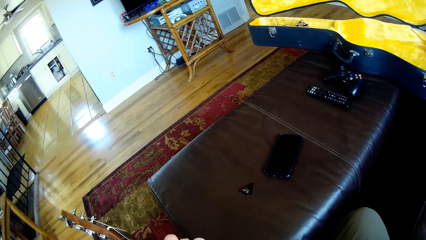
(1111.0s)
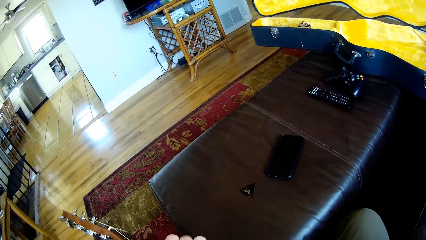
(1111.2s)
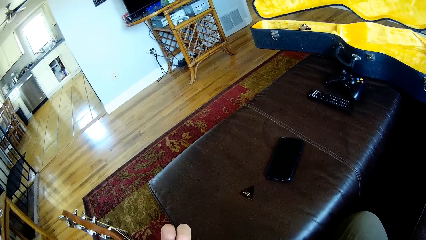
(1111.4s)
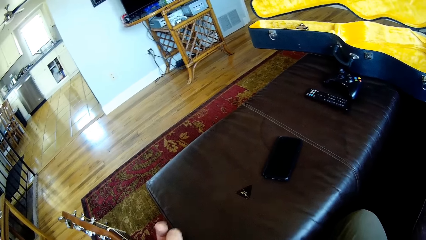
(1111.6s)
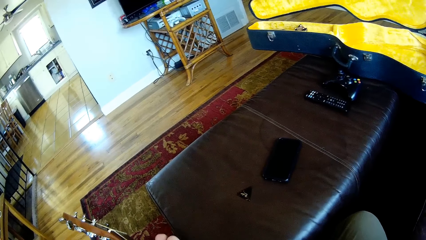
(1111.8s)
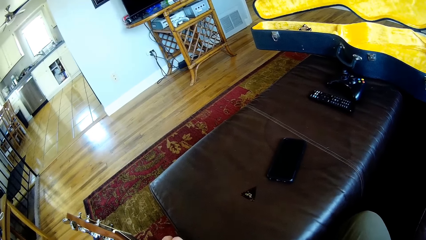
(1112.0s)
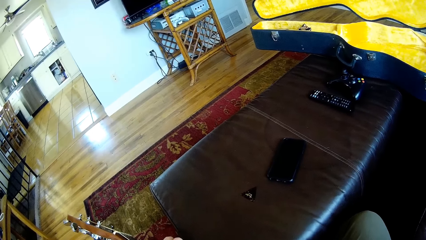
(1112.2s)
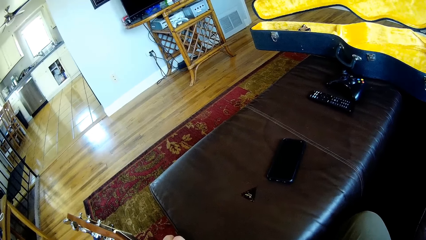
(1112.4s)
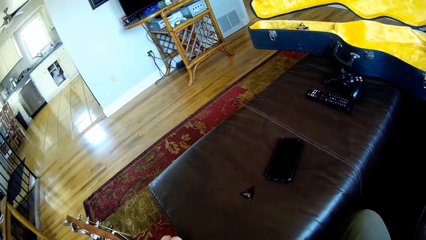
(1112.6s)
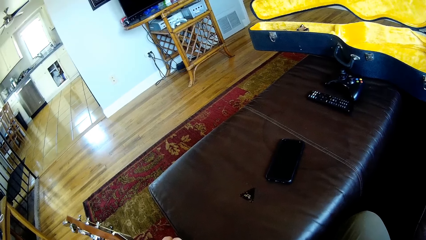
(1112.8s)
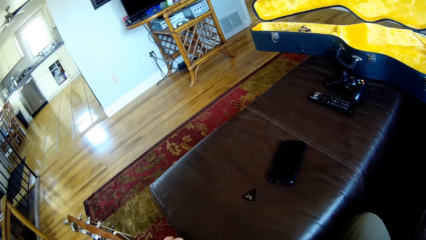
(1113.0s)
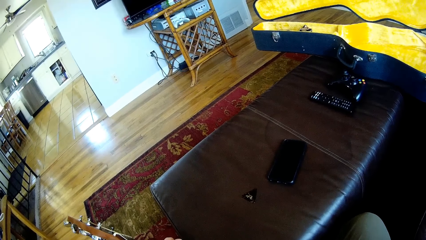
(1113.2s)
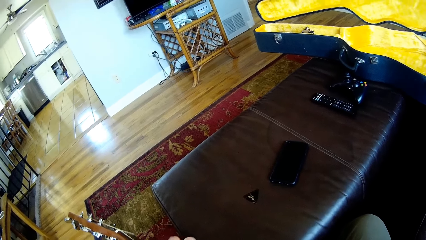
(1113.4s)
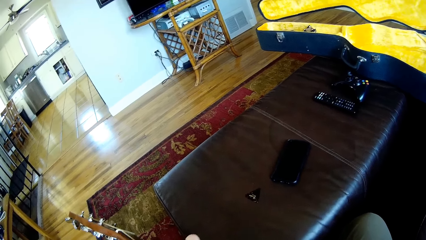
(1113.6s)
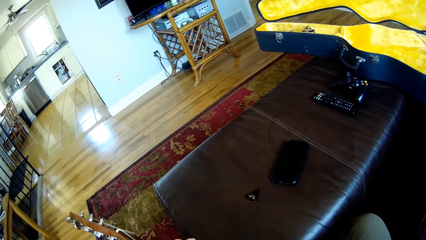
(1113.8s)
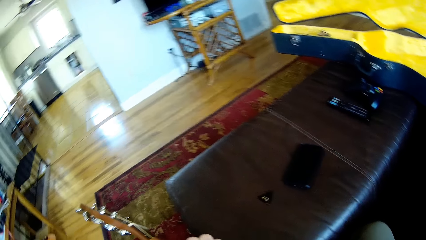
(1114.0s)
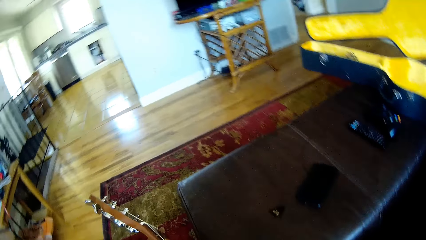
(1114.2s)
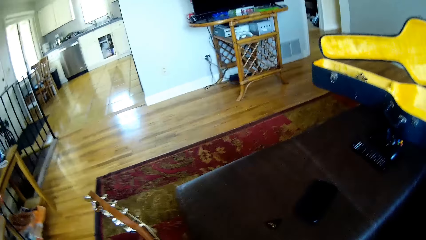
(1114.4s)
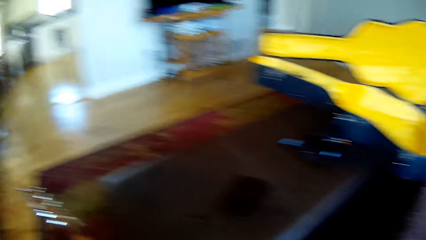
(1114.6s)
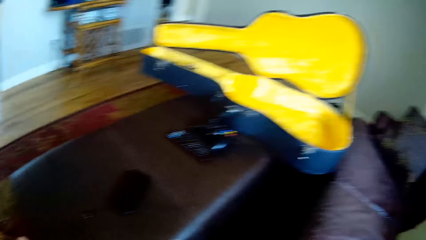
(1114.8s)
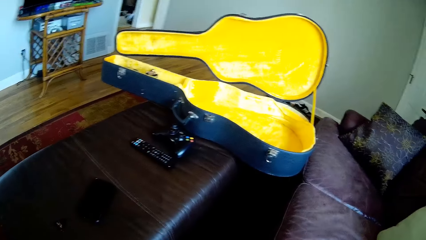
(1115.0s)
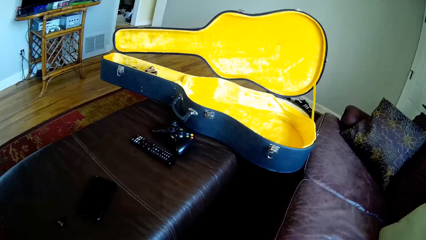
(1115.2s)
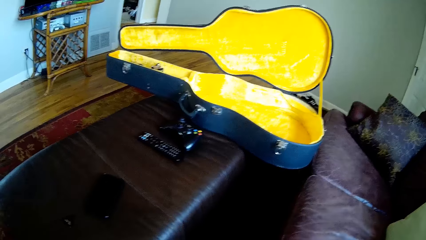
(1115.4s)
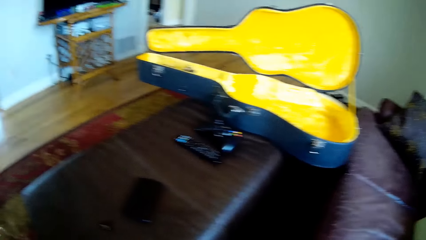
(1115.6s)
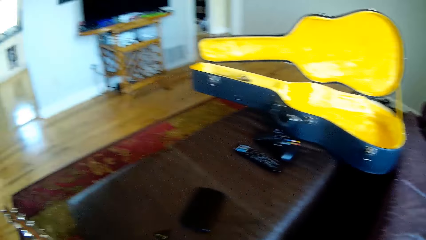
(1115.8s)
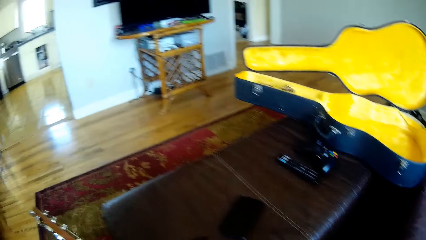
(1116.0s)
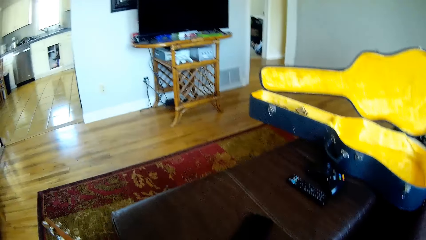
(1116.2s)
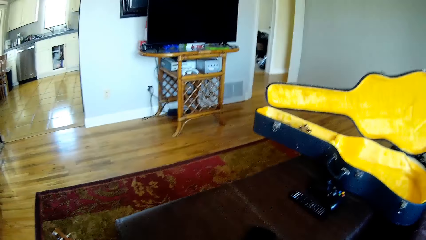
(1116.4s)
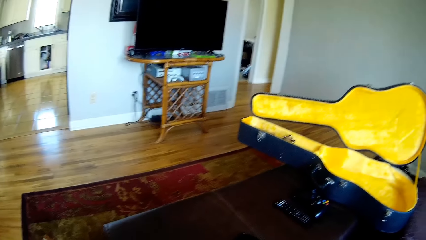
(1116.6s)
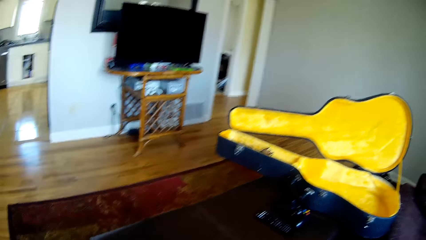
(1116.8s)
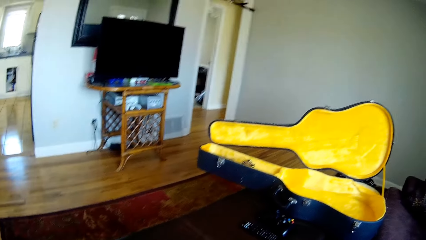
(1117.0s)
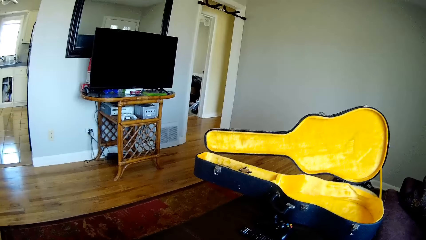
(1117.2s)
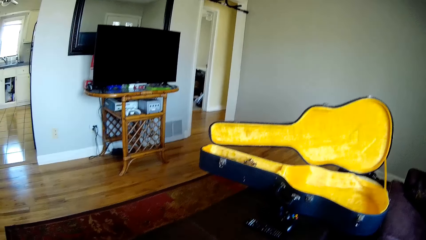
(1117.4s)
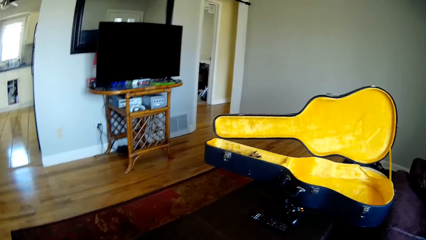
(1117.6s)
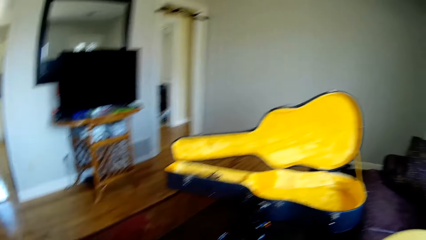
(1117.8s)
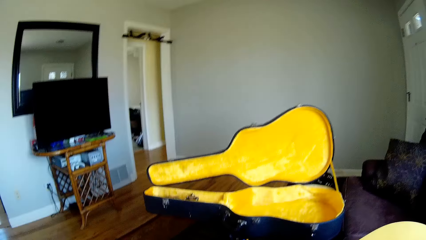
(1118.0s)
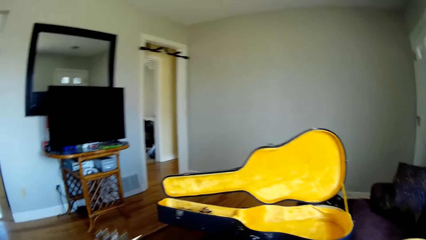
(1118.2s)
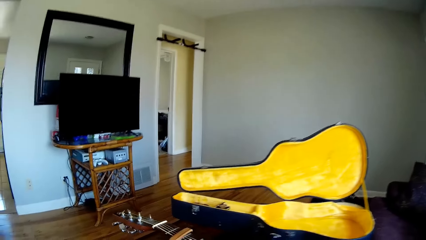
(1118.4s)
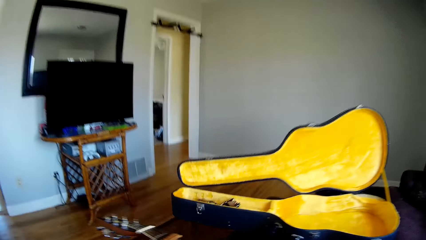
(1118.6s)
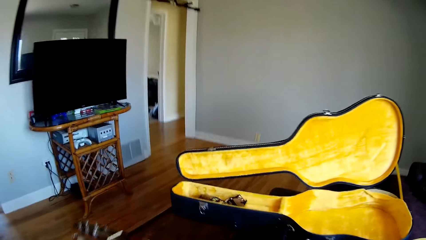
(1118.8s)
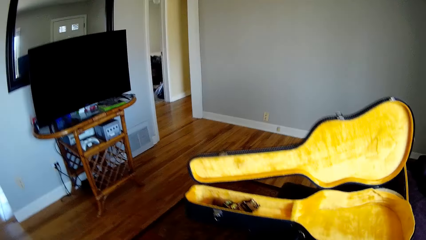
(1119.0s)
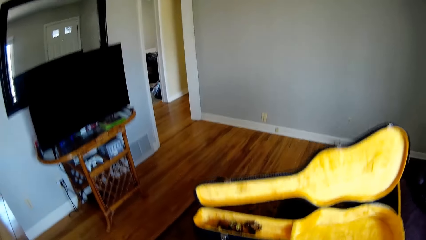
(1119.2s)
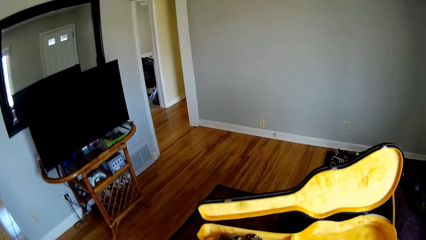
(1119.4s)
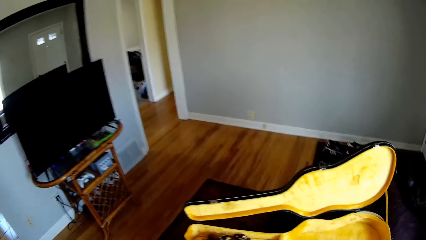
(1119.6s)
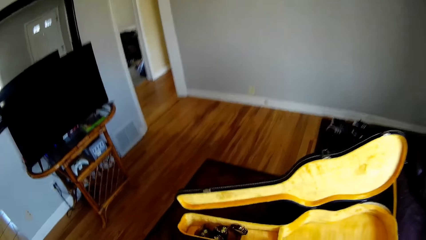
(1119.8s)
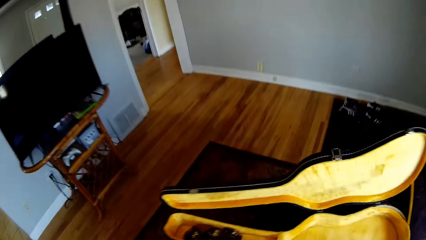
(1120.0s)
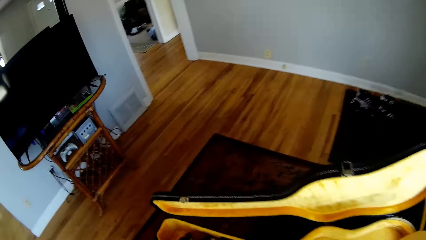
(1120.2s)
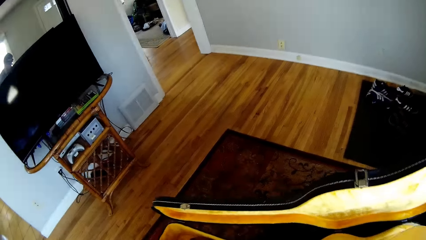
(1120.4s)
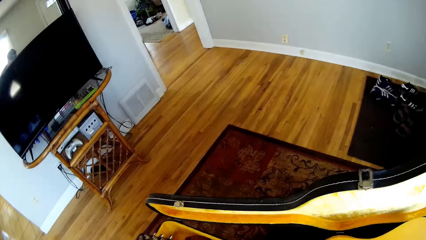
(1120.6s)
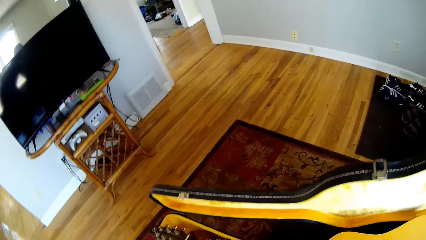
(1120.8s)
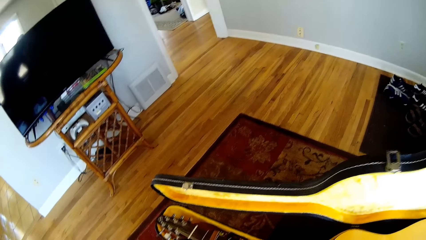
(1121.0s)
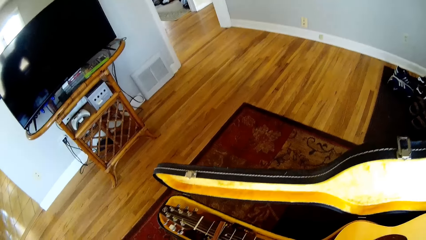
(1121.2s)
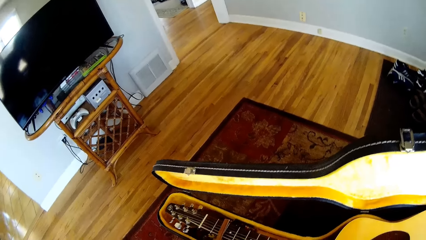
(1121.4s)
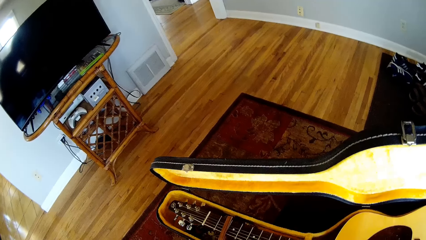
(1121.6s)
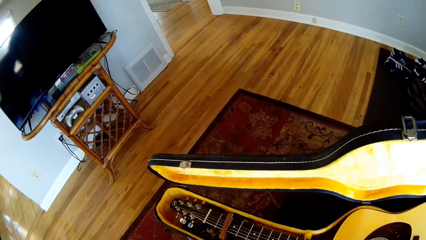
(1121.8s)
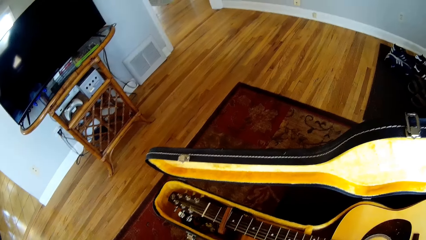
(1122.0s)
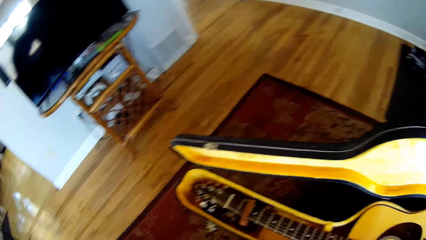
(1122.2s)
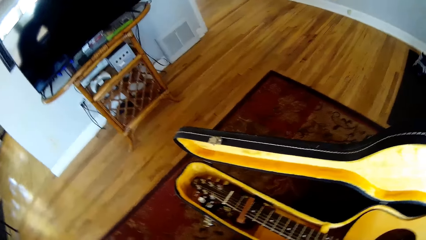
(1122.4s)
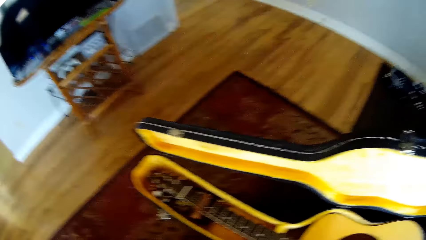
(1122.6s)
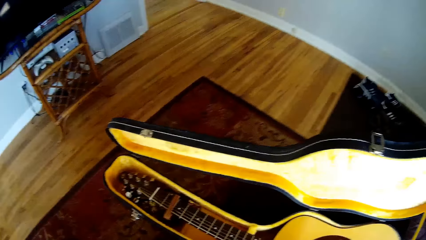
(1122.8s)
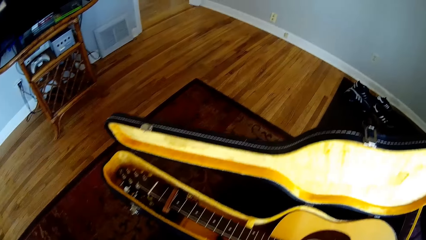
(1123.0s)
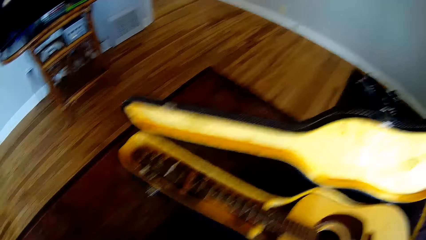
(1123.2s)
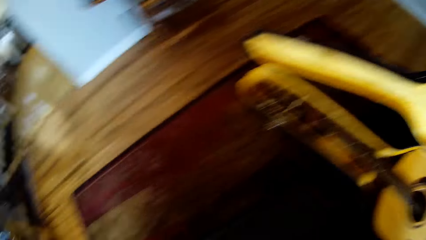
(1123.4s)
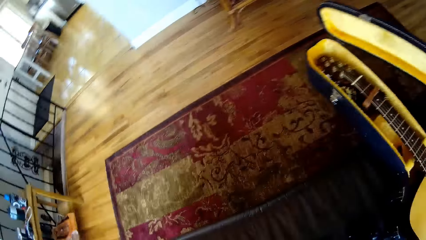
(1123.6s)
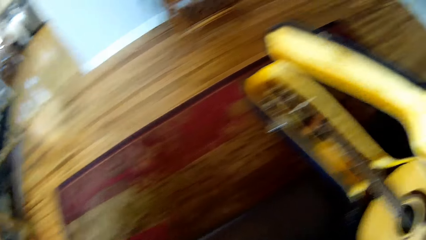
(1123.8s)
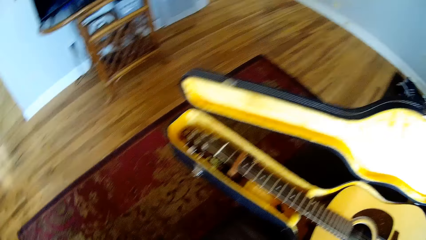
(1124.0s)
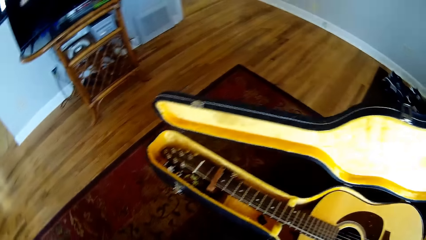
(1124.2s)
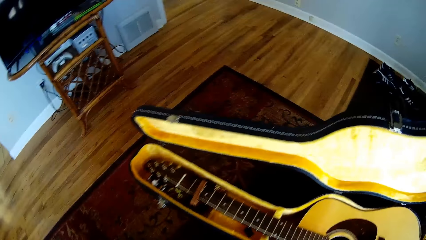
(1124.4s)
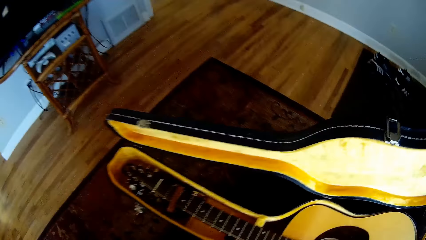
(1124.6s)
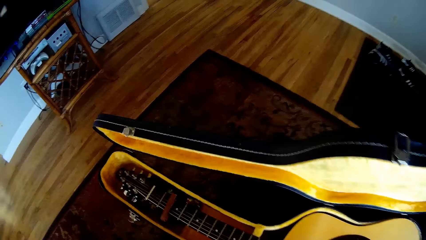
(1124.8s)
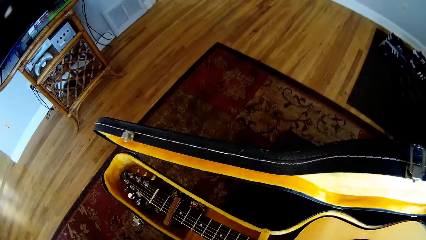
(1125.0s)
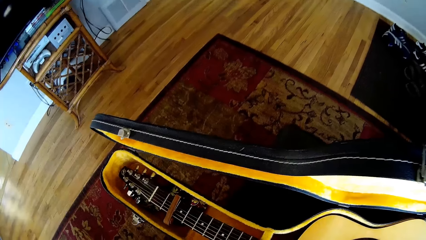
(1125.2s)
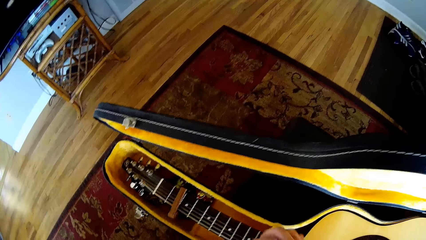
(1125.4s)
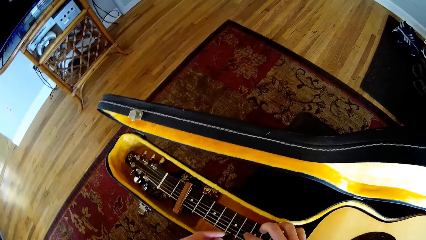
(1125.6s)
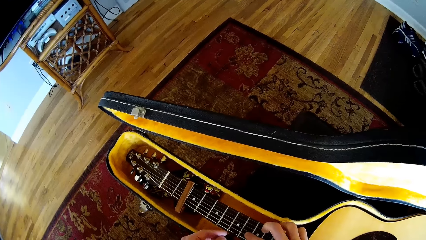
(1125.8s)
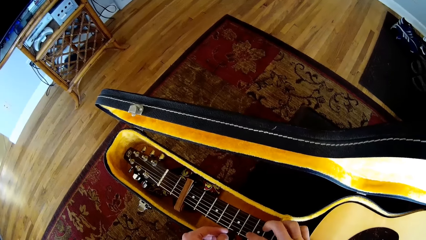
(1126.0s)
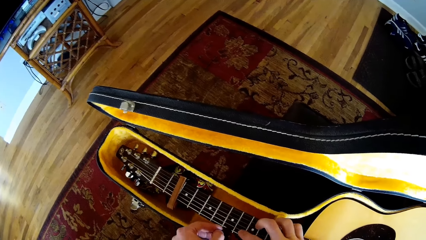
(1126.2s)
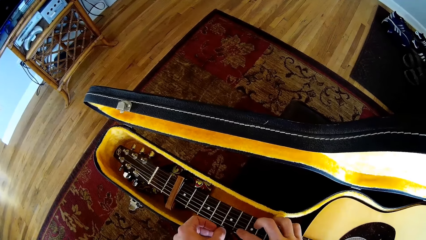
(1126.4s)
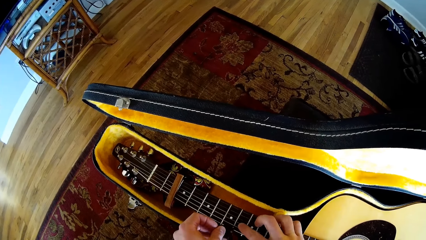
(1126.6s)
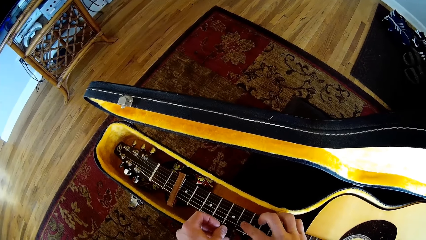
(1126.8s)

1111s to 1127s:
The camera wearer stands up from the chair. He places the guitar in both hands in a guitar case on a table. He picks up a guitar pick on the table. He places the guitar pick on the guitar in the guitar case with his left hand. He holds the guitar frets.
